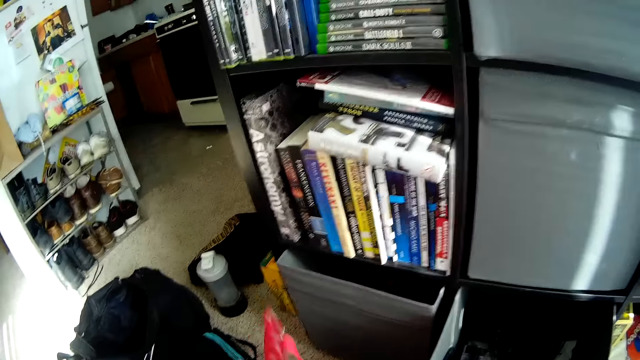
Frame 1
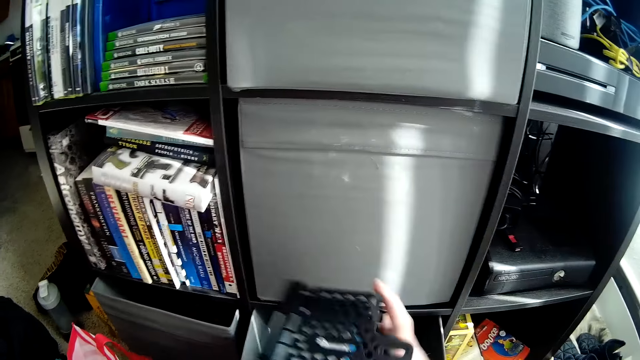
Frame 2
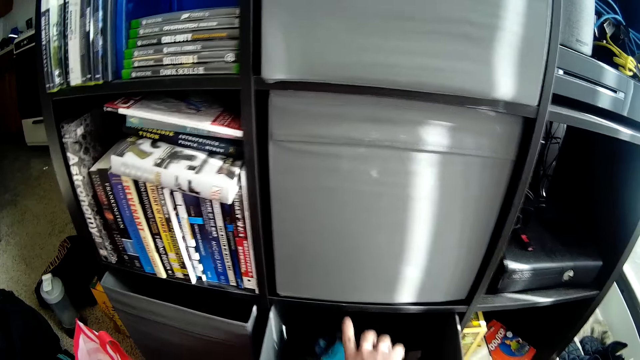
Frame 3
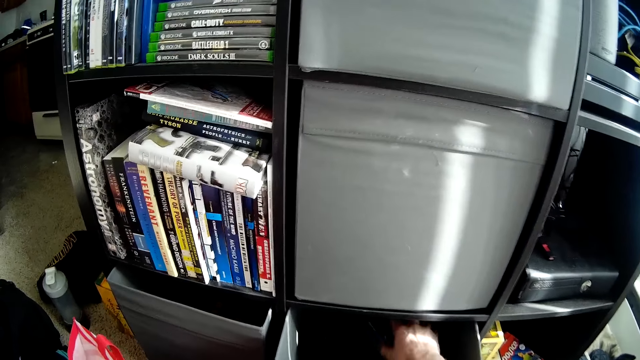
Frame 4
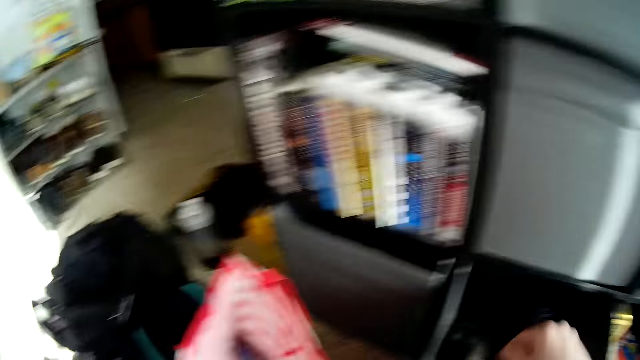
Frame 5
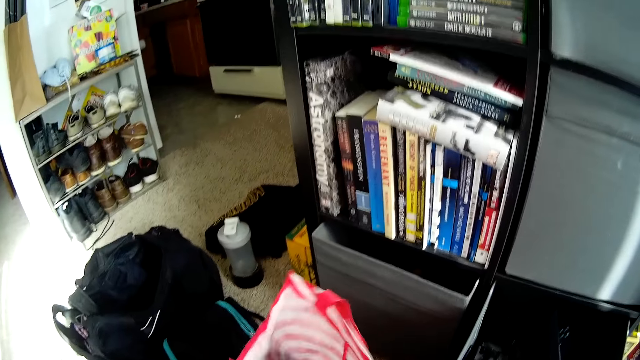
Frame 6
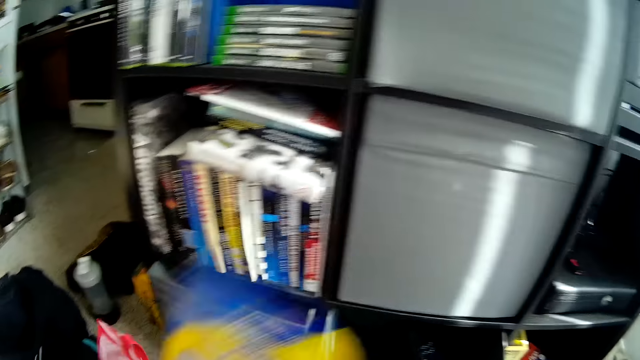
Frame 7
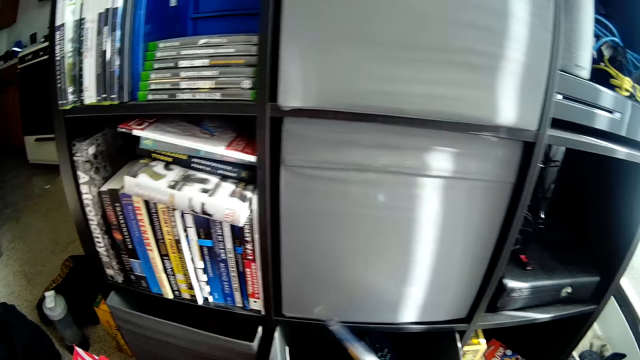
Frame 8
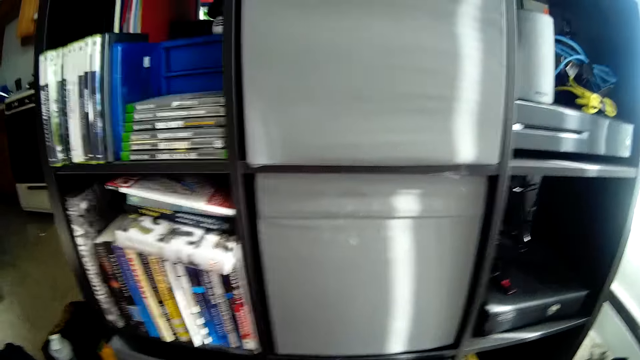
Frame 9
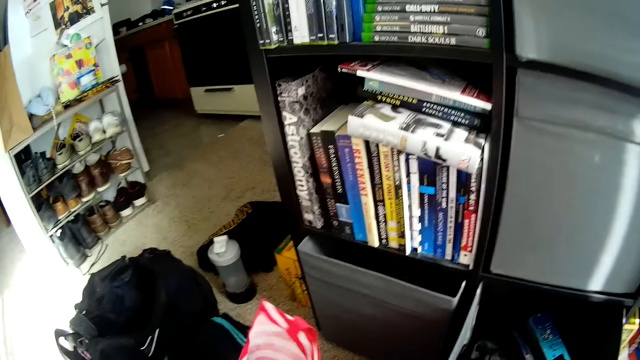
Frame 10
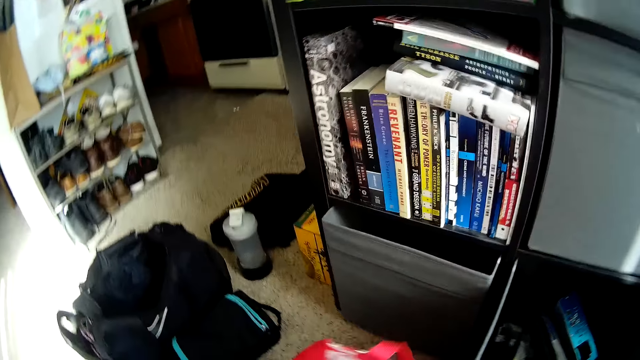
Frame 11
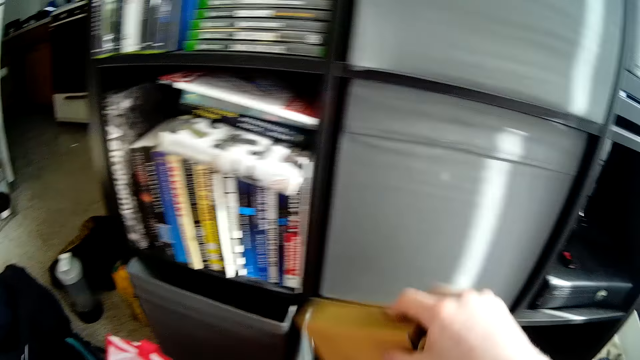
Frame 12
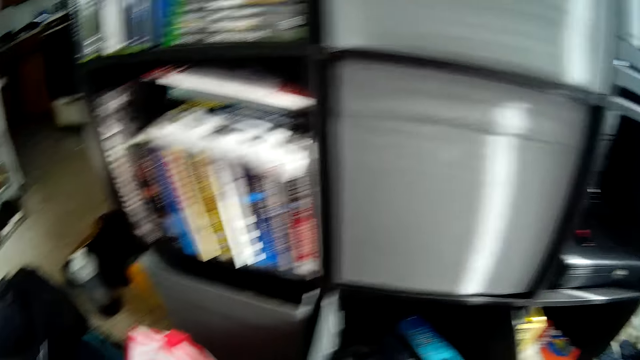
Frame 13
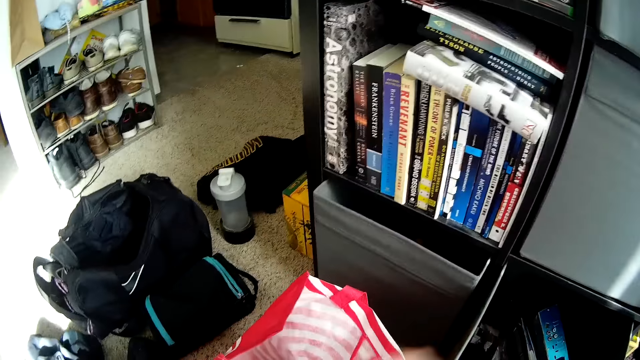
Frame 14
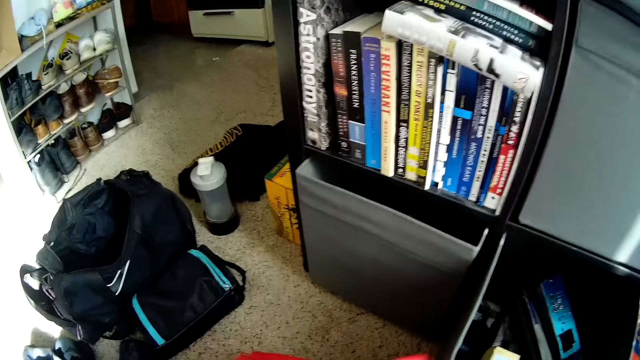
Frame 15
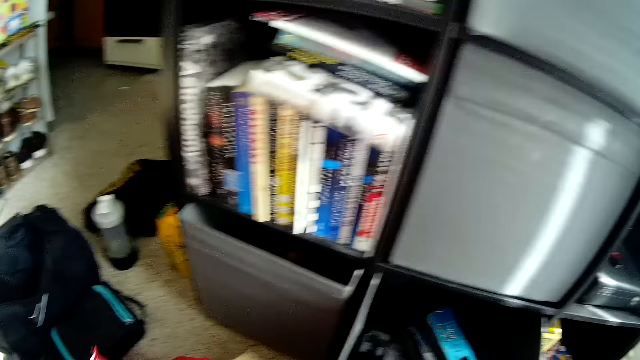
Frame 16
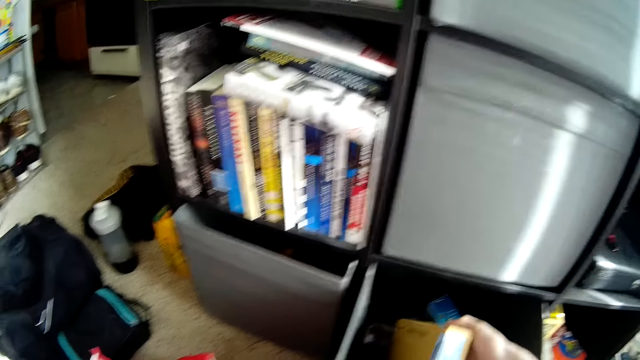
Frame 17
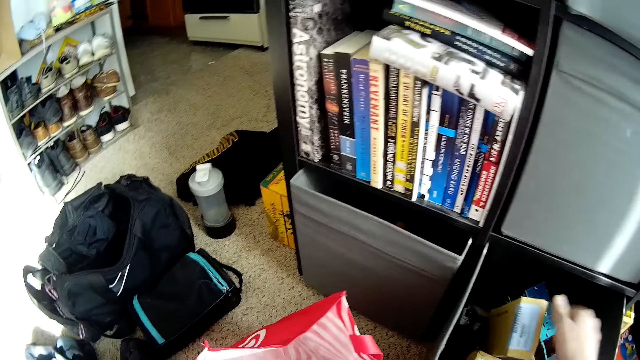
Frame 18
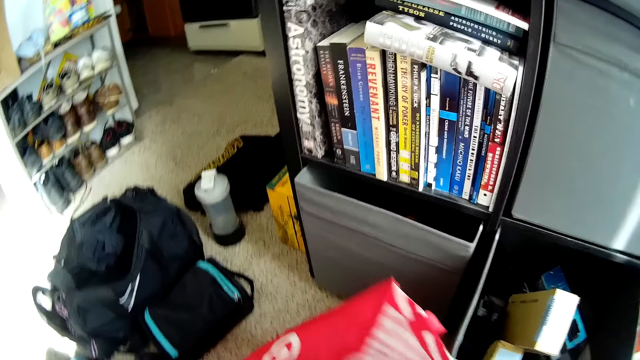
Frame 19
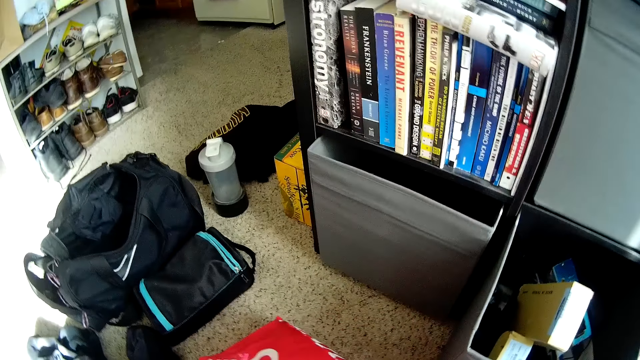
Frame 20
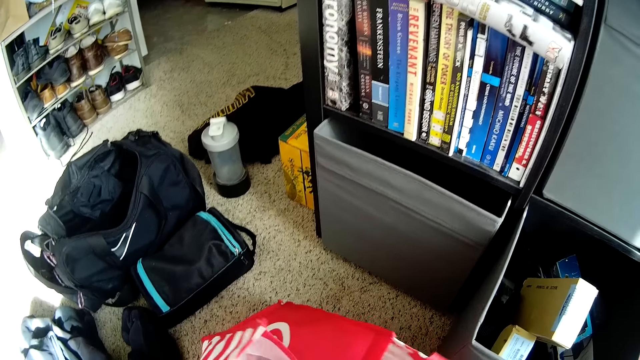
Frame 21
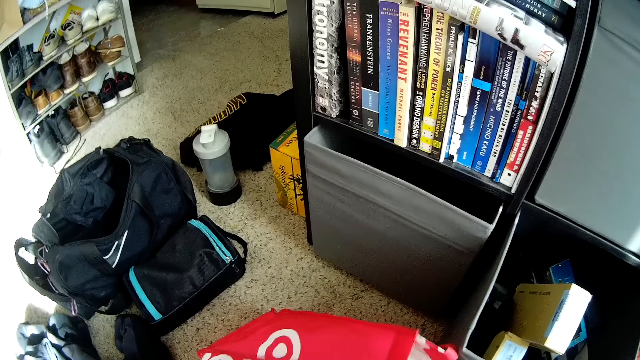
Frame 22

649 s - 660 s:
The camera wearer drops an object into the open cabinet drawer with his right hand. He picks an object from a bag with his right hand. He drops the object into the drawer with his right hand. He puts some books in the open cabinet drawer. He transfers an object into the drawer.

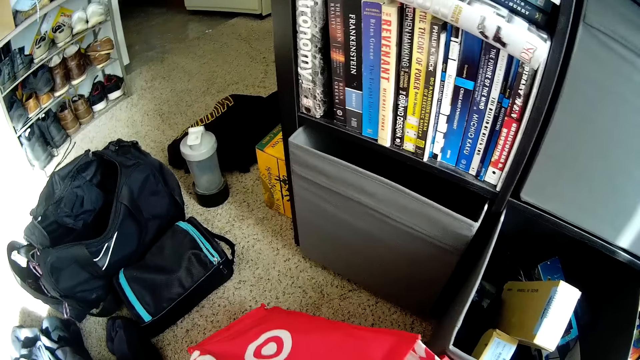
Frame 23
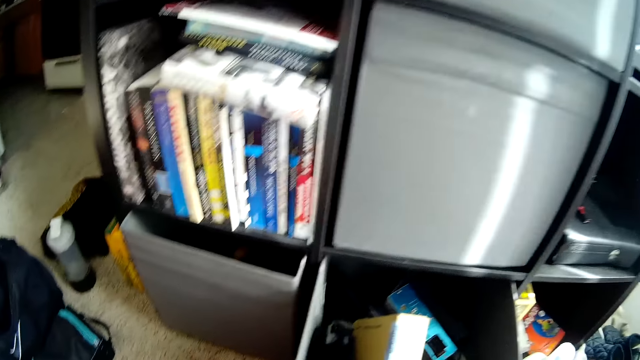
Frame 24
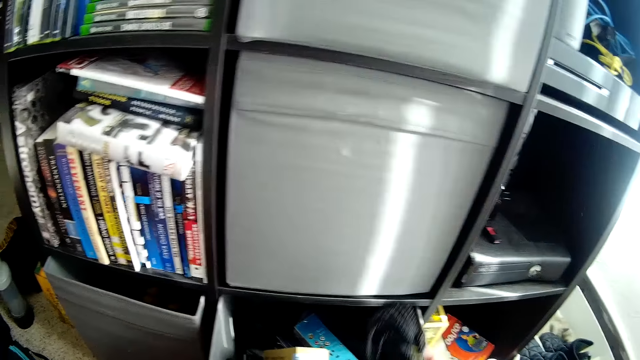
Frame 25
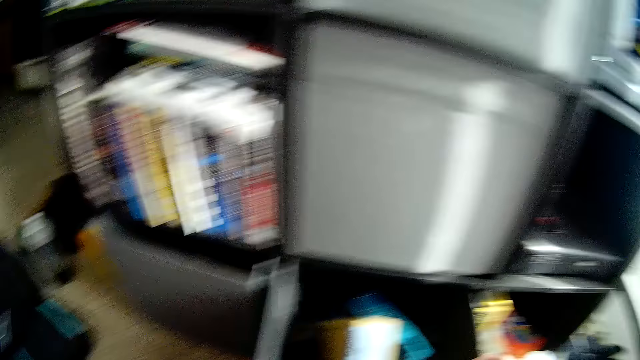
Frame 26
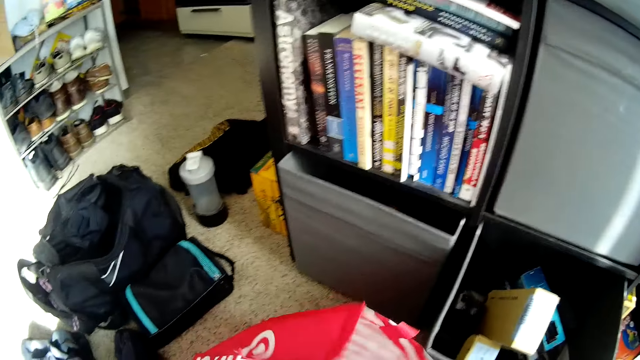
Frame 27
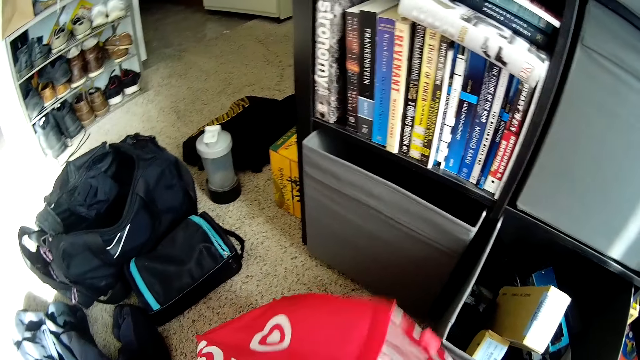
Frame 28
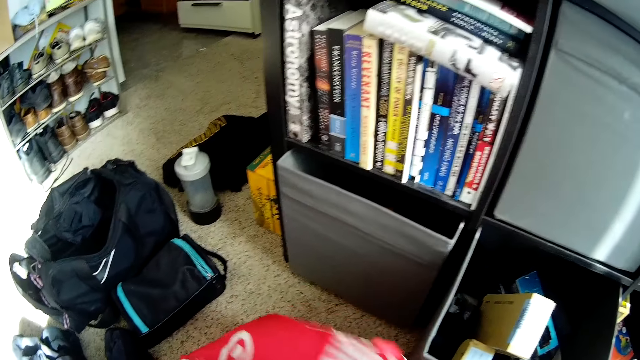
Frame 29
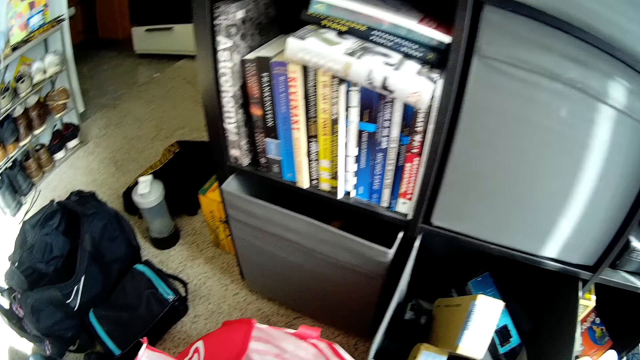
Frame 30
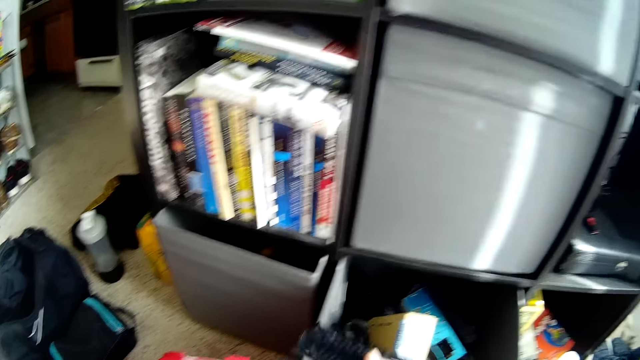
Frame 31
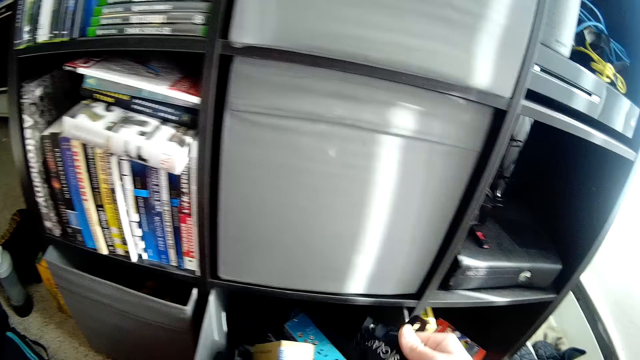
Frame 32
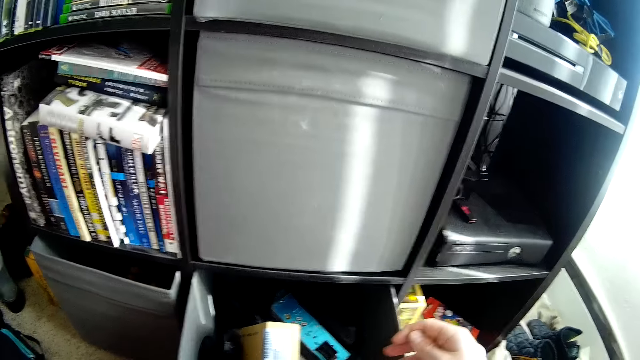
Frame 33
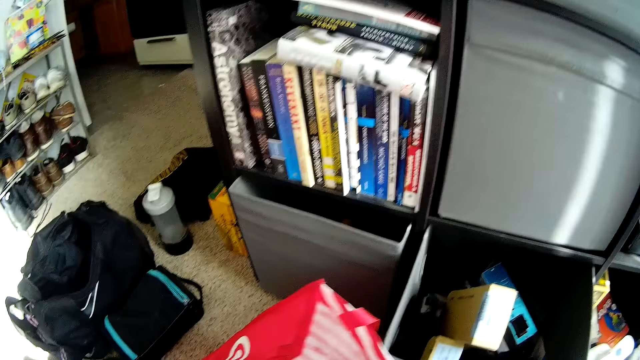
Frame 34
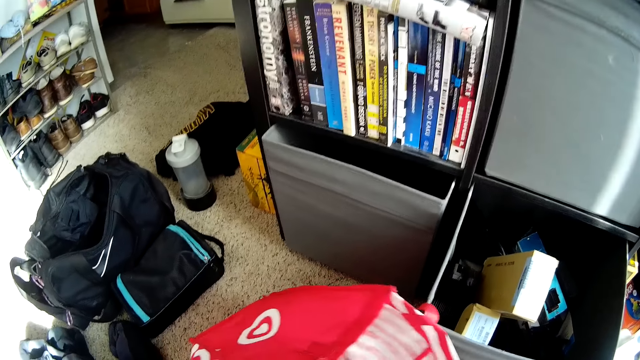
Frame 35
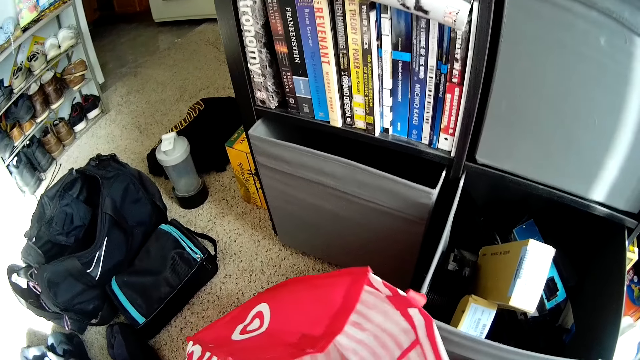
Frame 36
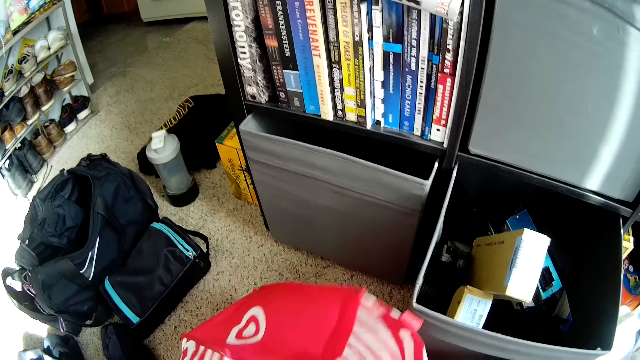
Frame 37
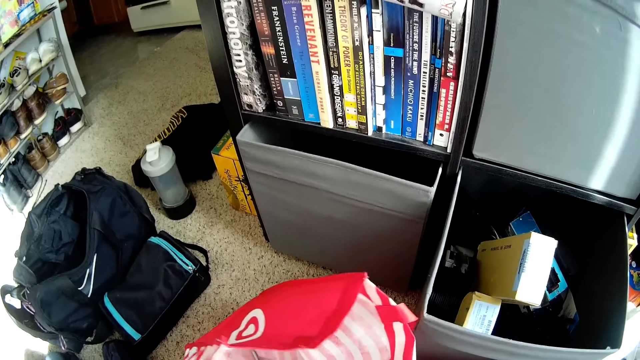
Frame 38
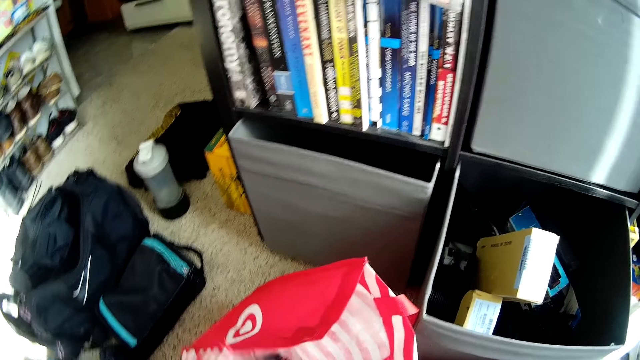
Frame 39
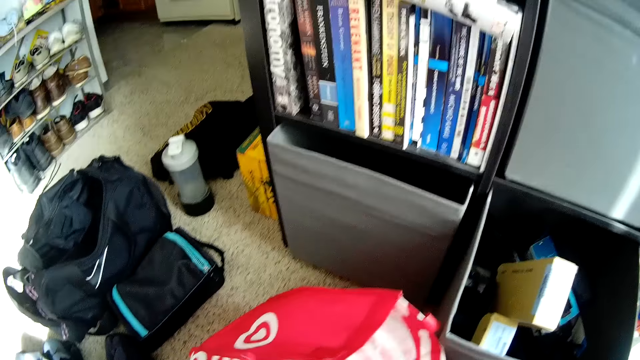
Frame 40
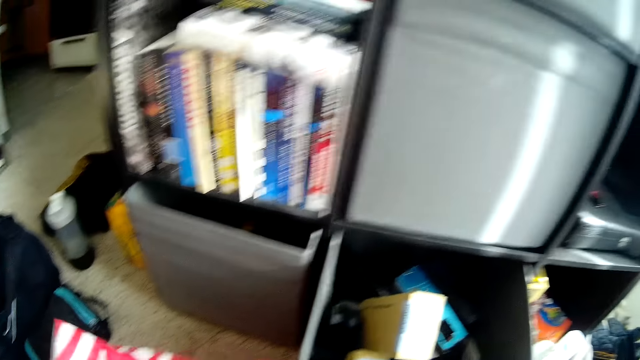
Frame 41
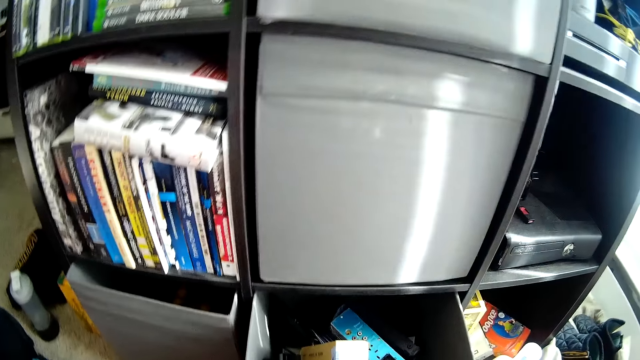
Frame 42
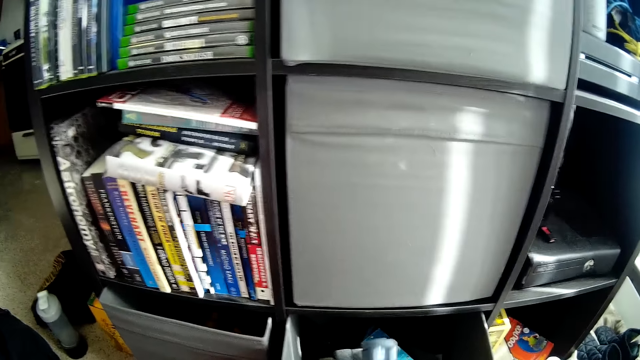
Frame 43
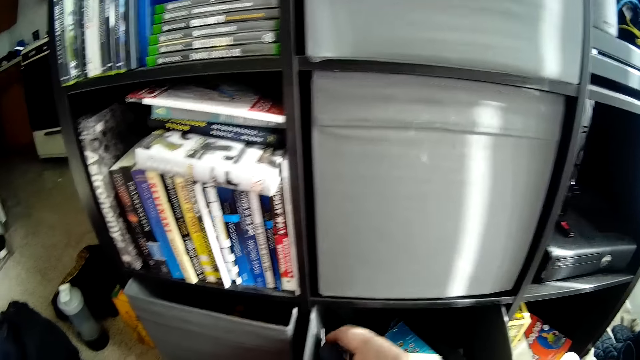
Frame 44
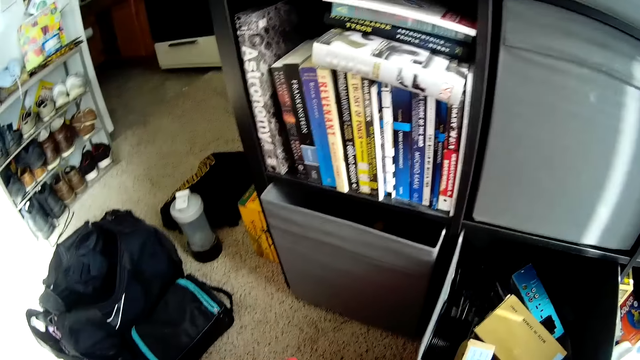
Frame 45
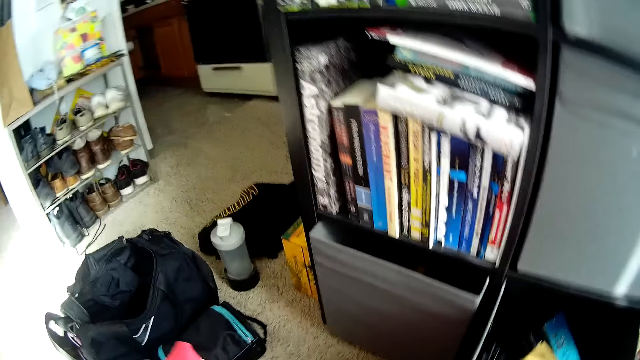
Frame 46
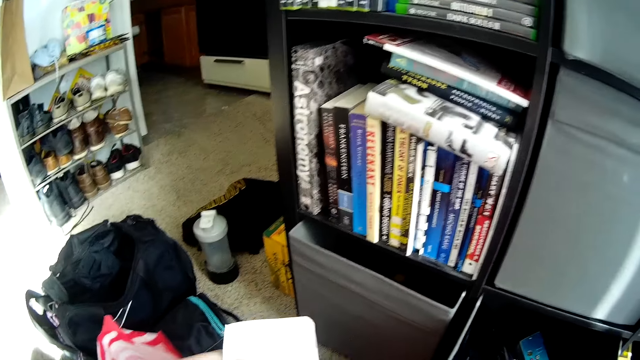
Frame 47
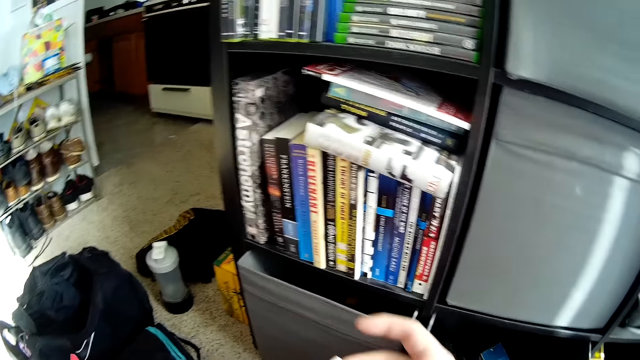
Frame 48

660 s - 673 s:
The camera wearer transfers an object into the drawer. They transfer an object into the drawer again.
